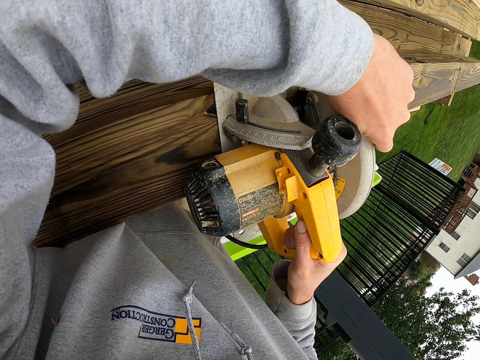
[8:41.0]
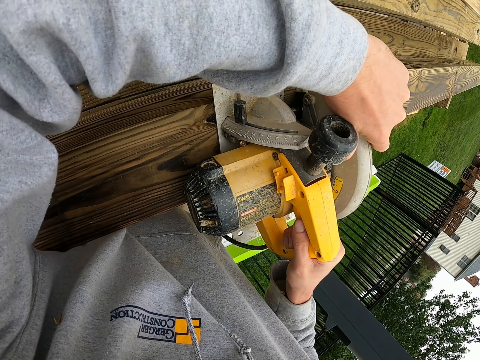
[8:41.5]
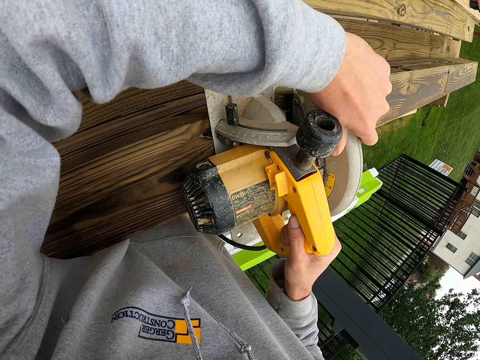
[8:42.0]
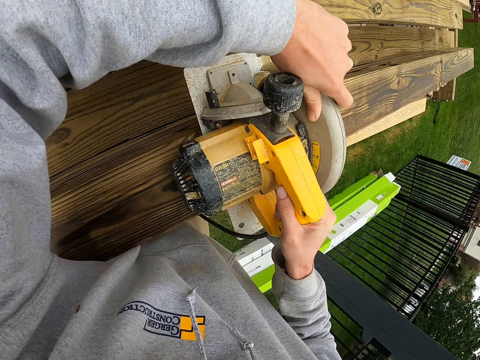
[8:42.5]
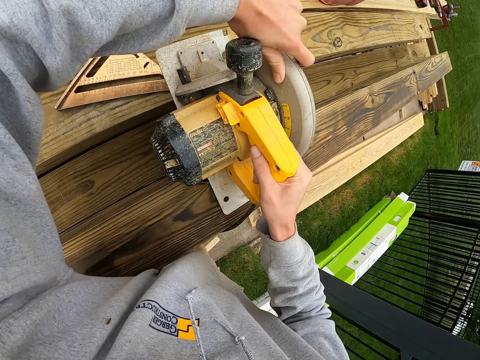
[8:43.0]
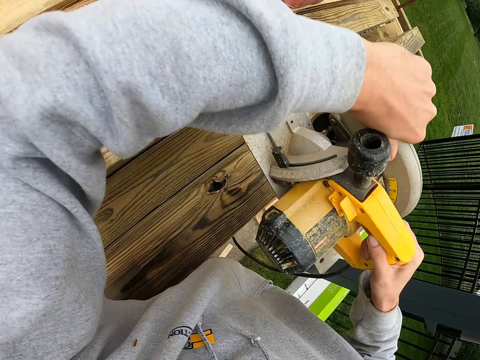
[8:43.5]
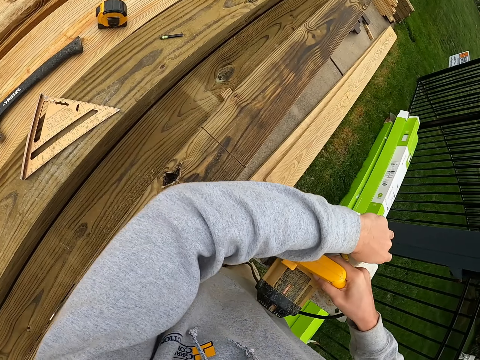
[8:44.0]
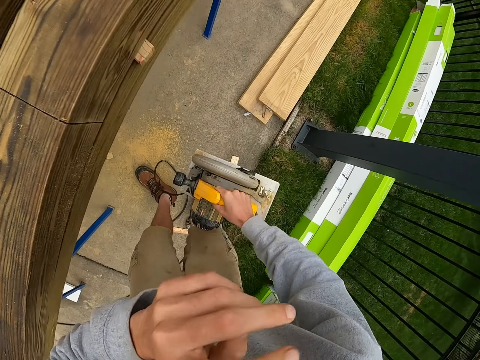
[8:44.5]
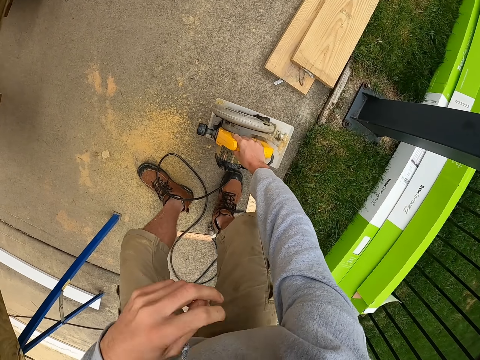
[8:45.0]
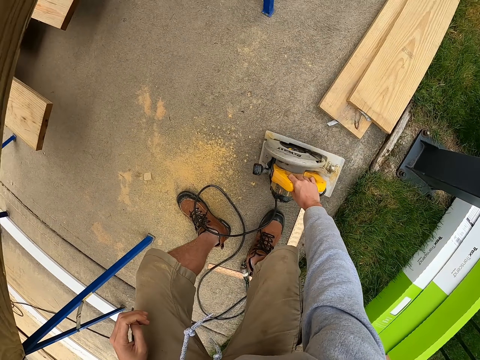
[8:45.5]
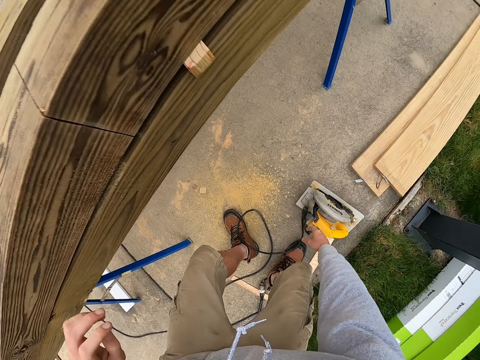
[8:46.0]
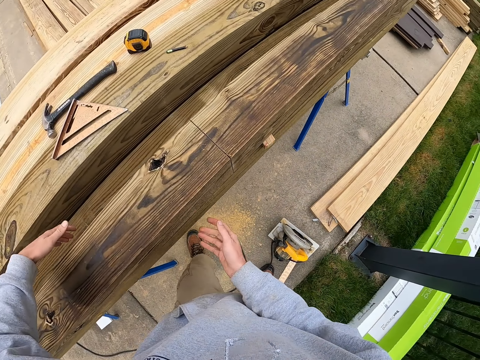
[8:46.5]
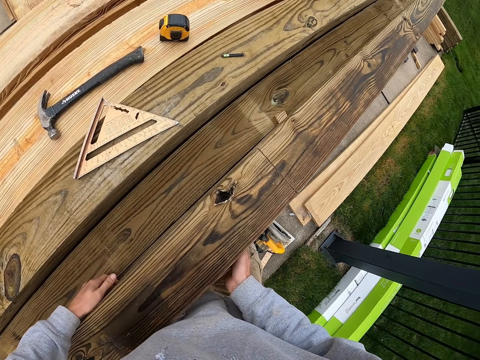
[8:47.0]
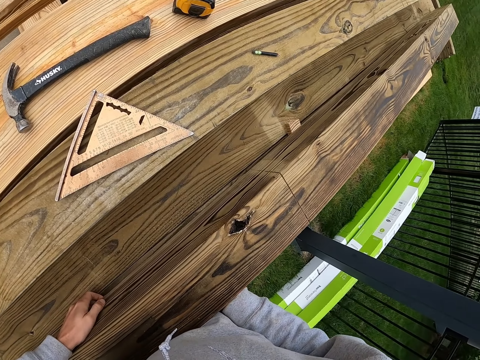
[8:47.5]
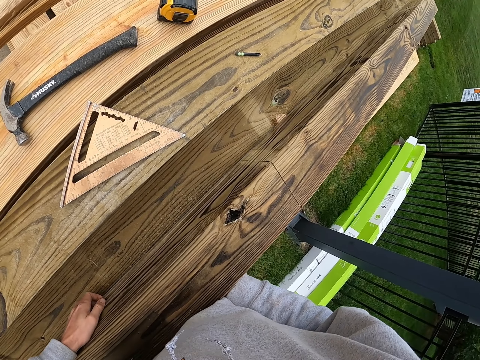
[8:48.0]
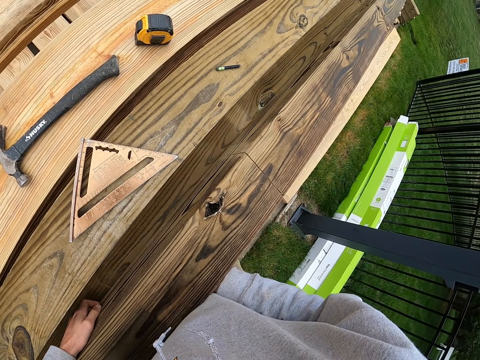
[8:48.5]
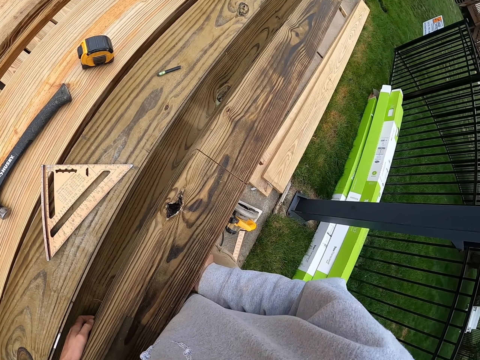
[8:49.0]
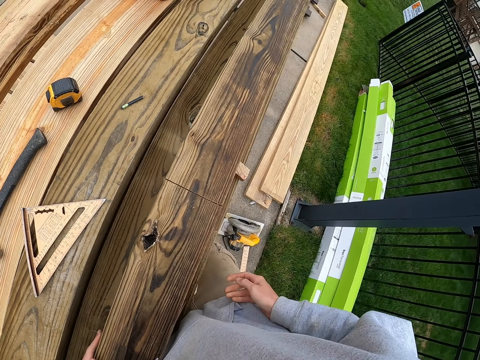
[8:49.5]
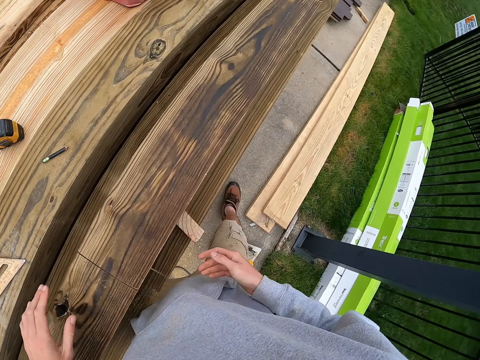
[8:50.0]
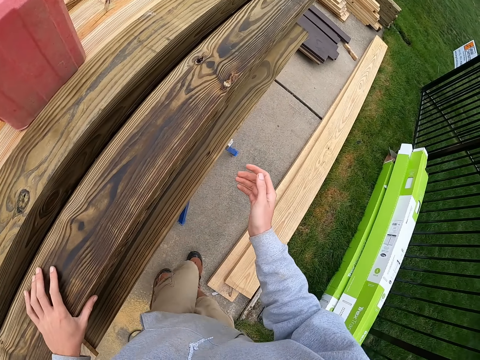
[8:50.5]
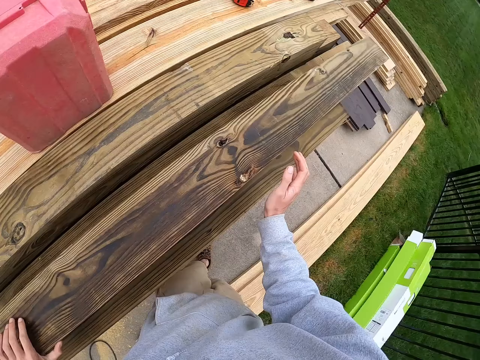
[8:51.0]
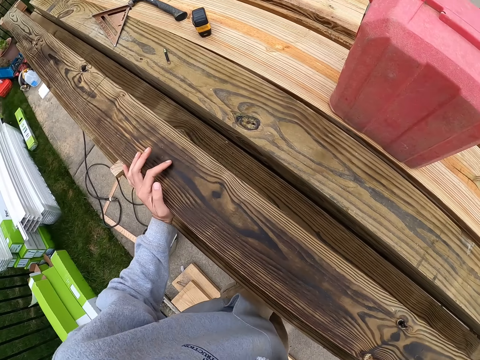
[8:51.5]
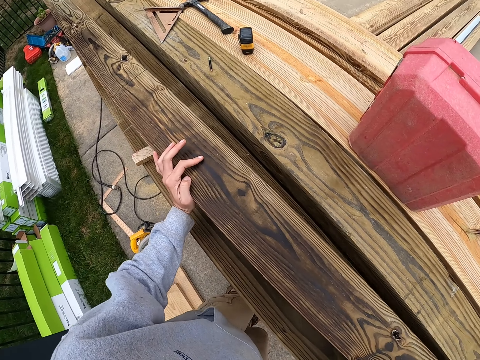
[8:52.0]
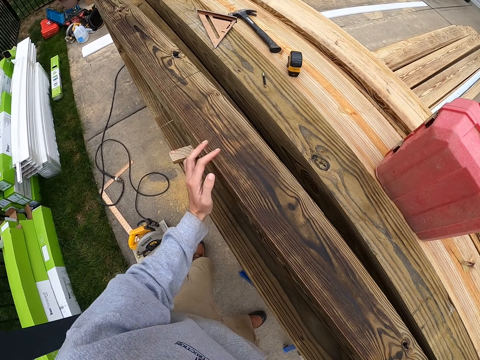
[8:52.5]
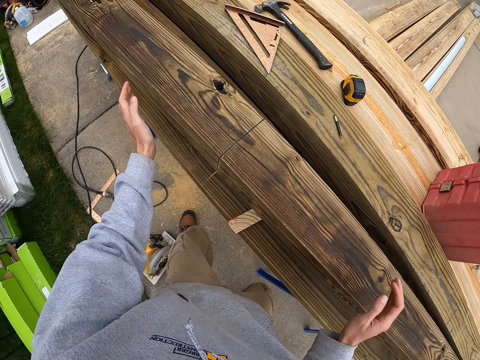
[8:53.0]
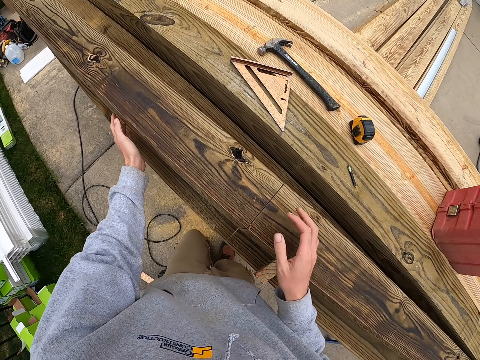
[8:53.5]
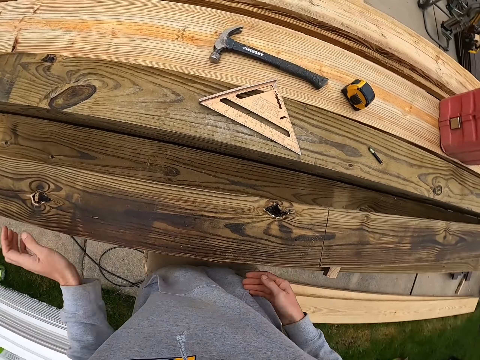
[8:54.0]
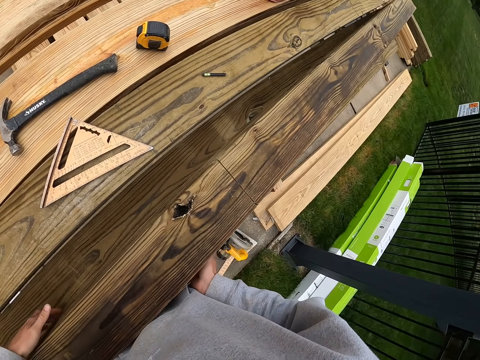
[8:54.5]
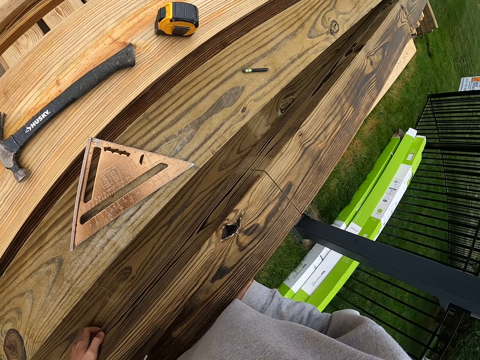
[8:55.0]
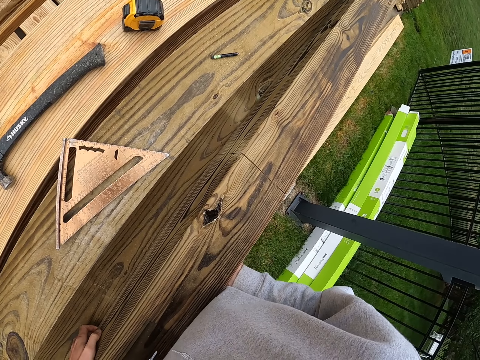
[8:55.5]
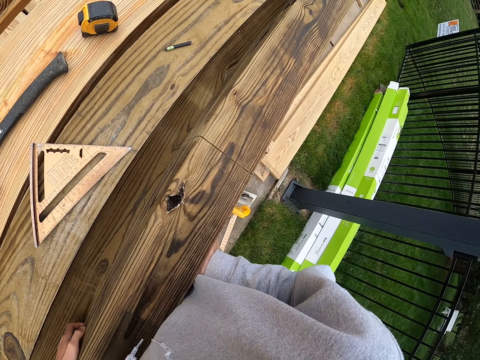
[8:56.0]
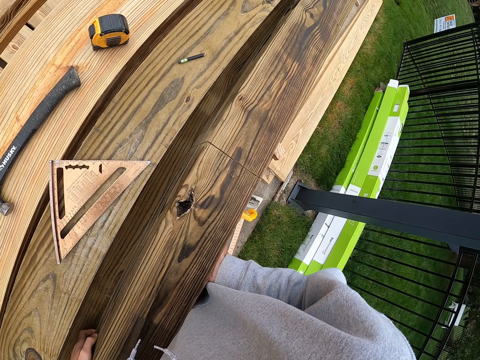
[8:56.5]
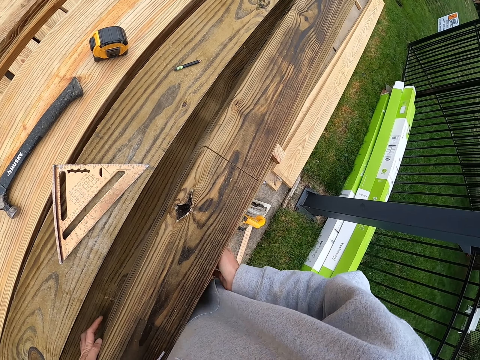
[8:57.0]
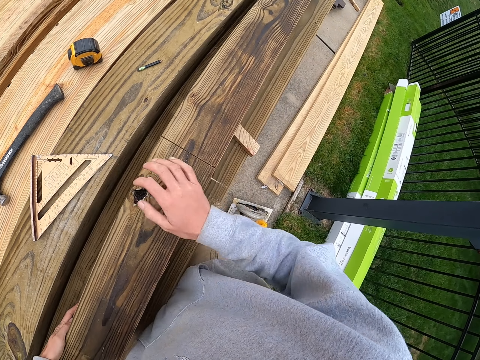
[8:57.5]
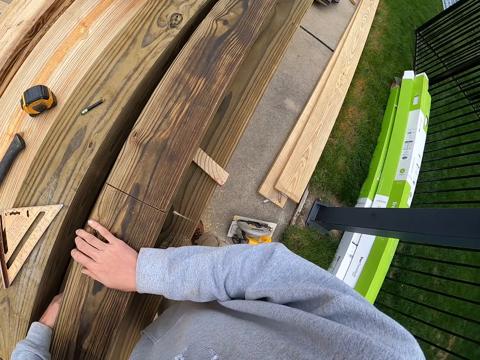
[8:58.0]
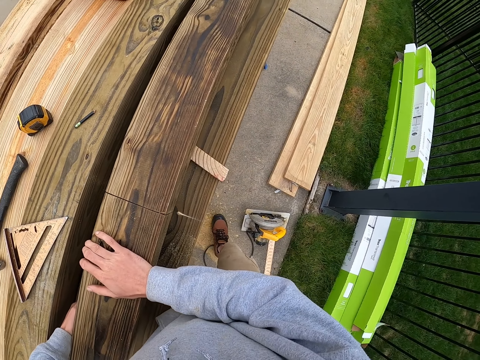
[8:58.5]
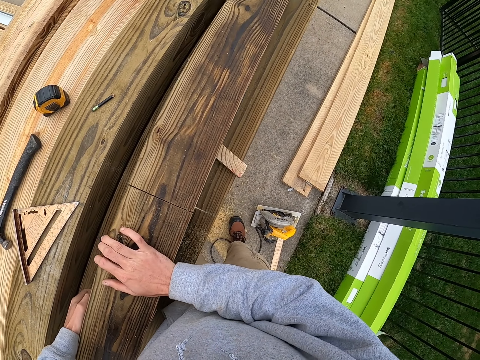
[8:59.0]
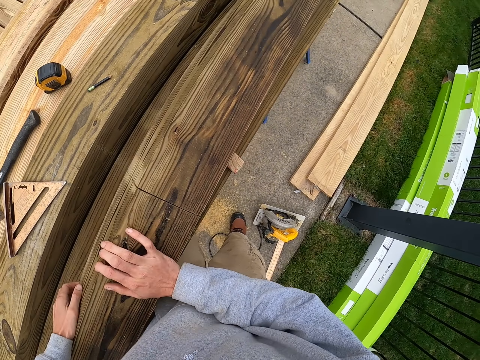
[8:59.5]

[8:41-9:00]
The camera wearer places the circular saw on the floor. They move the timber. They walk on the floor. They move the timber. They move the timber again.

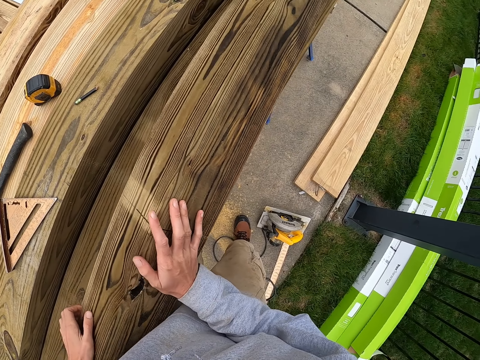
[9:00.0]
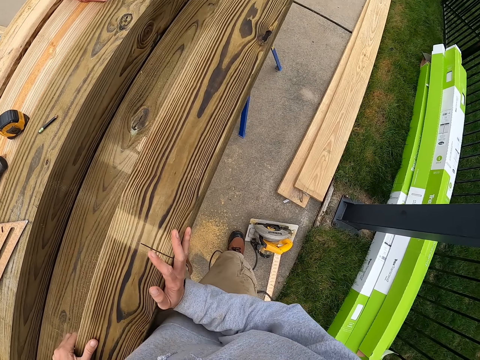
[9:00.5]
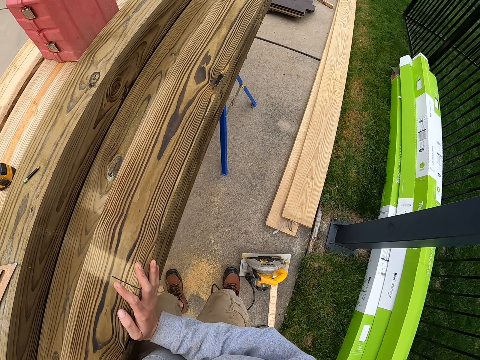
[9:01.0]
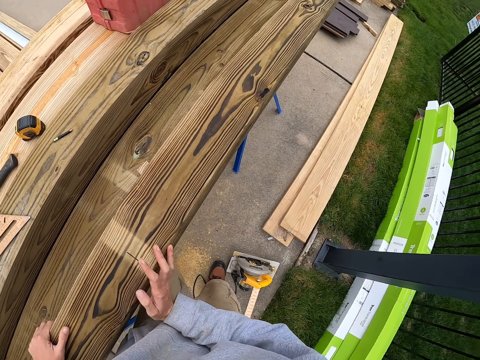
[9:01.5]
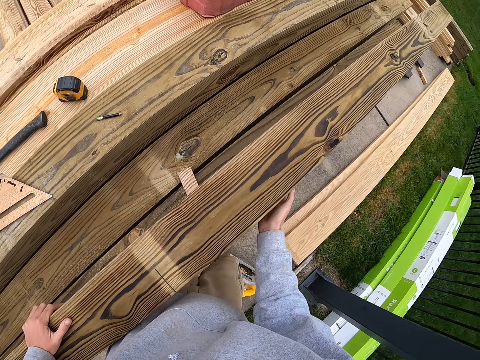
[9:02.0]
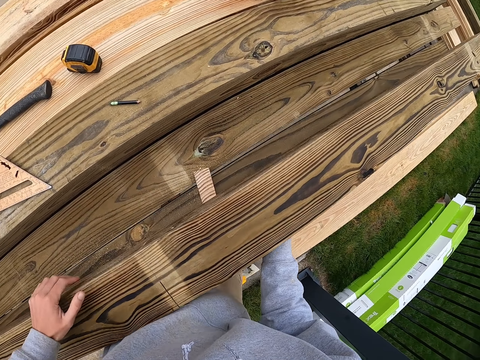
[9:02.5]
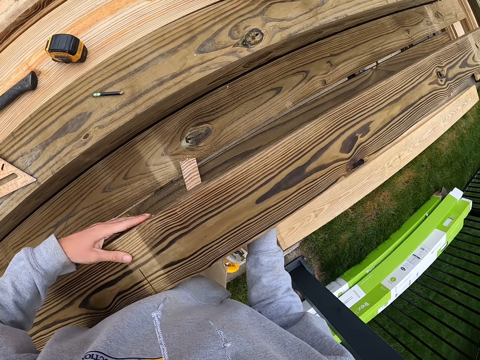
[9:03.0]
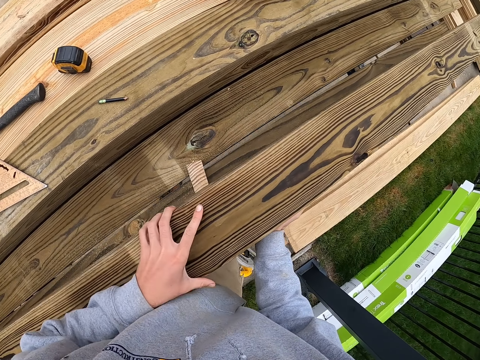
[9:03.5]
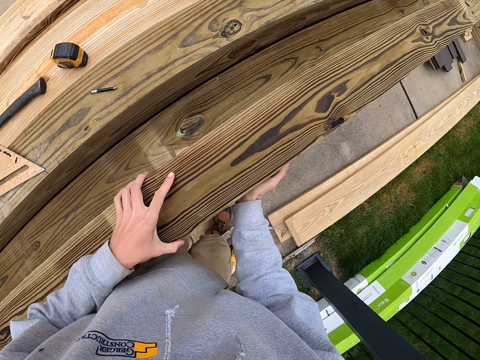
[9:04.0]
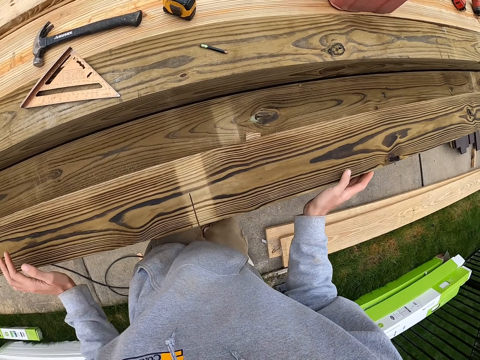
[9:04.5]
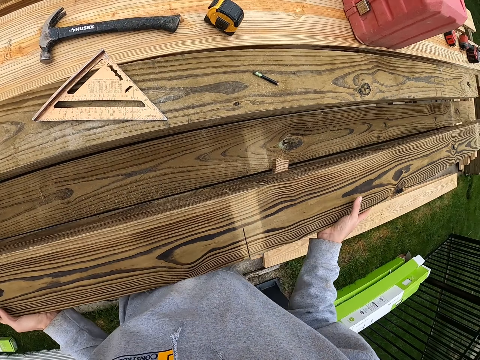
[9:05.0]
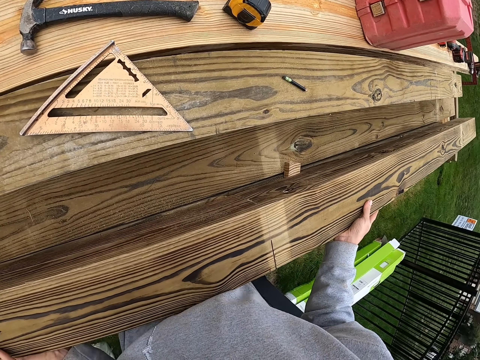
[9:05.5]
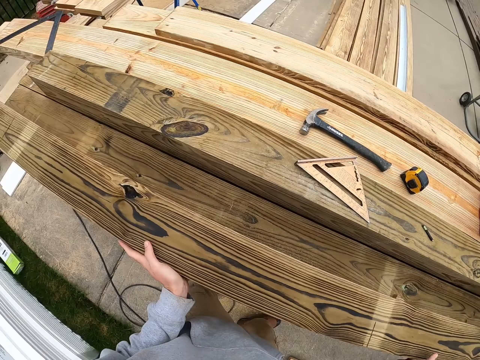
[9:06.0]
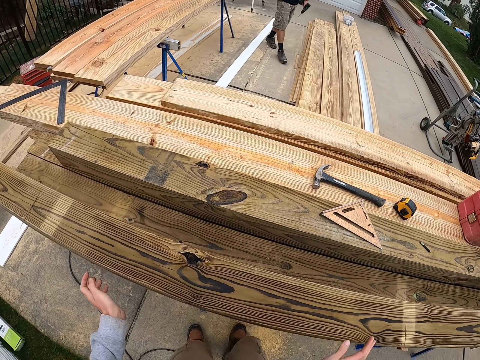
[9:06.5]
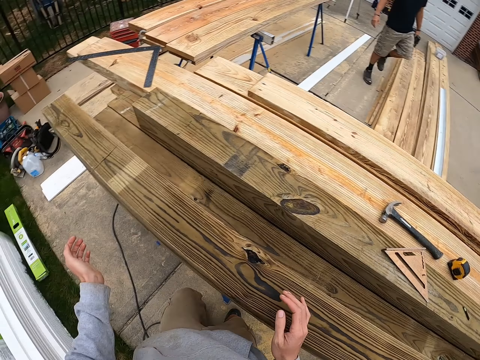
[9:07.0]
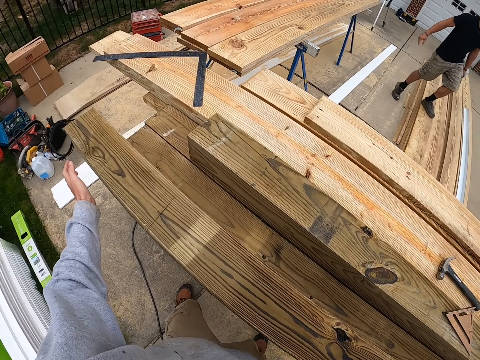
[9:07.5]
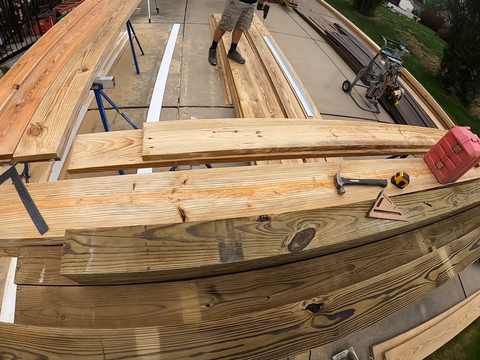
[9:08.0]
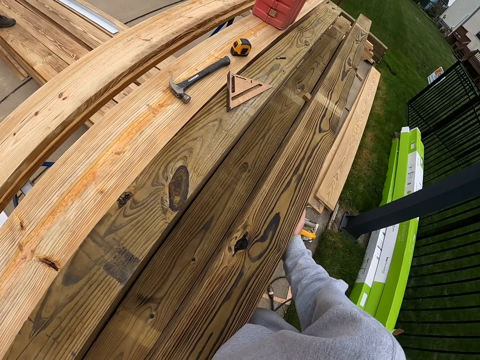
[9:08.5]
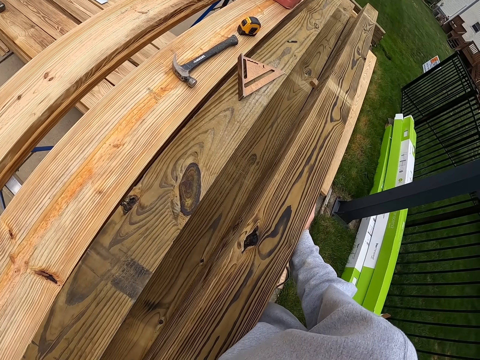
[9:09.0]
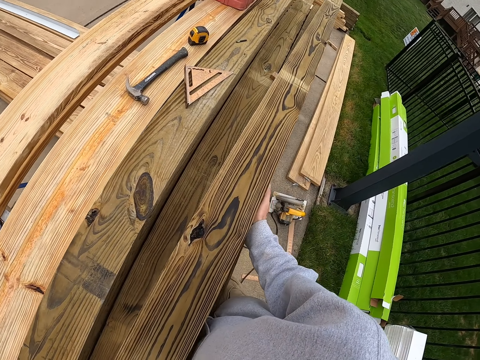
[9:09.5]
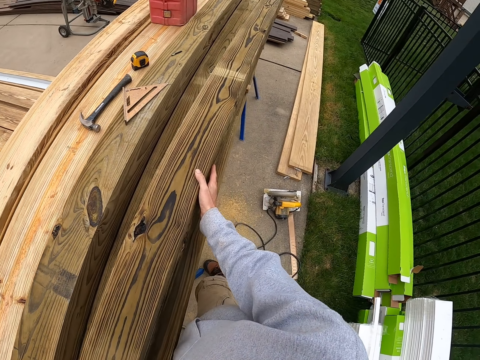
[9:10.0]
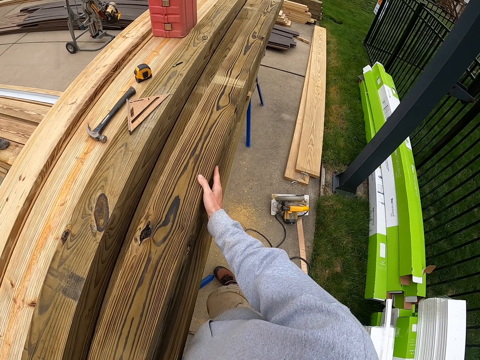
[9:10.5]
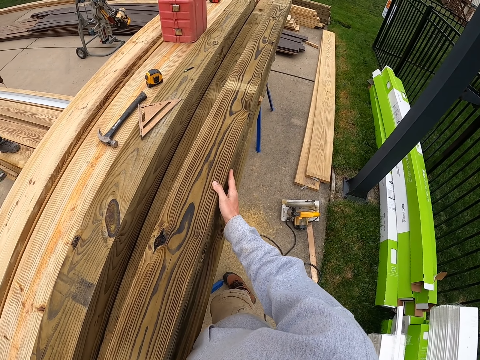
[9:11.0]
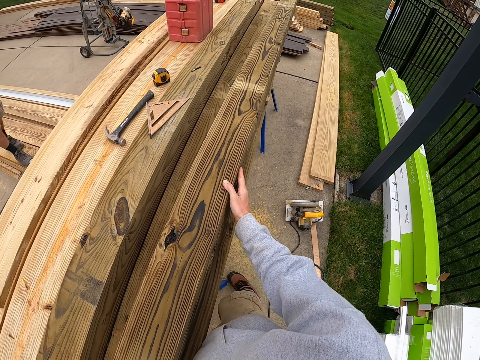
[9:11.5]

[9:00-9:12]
A man walks on the floor. The camera wearer moves the timber.
